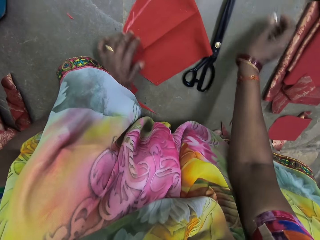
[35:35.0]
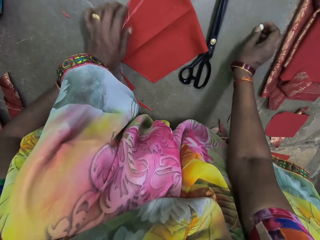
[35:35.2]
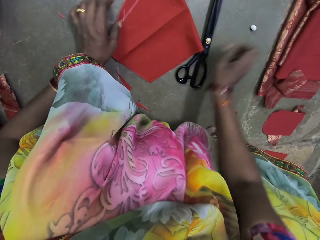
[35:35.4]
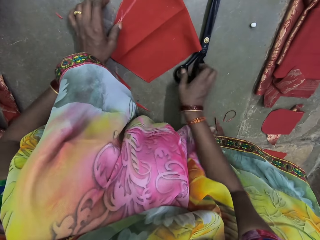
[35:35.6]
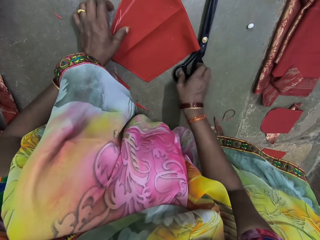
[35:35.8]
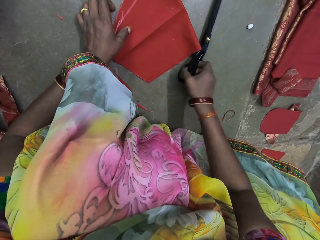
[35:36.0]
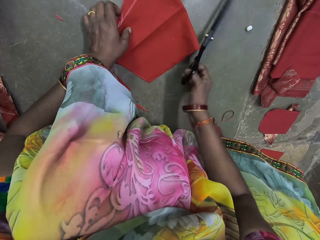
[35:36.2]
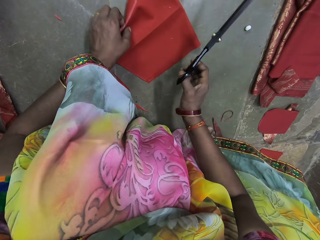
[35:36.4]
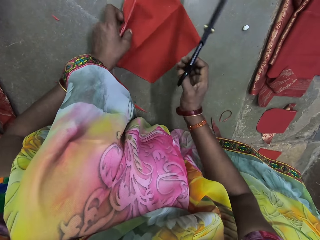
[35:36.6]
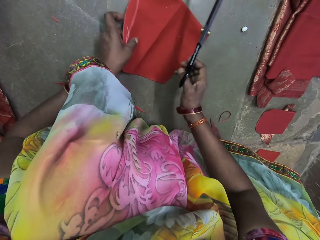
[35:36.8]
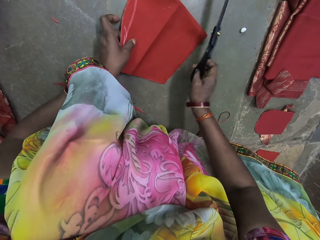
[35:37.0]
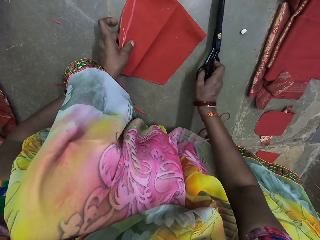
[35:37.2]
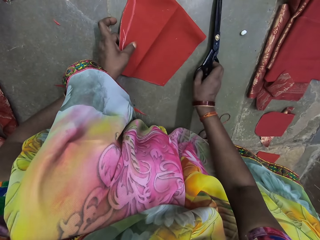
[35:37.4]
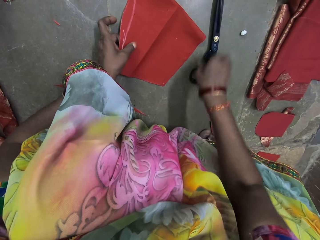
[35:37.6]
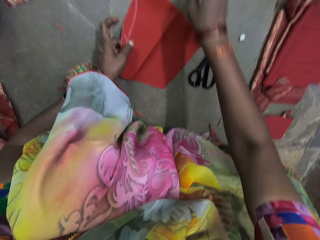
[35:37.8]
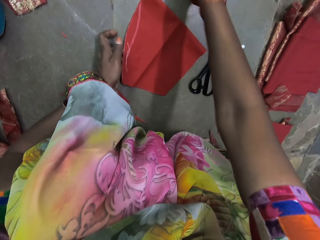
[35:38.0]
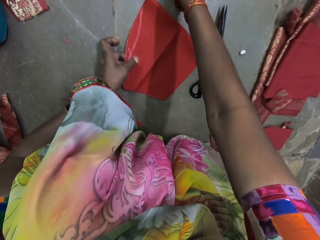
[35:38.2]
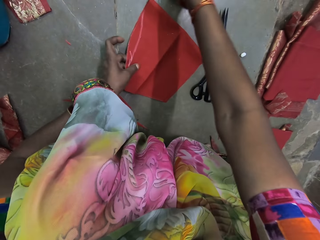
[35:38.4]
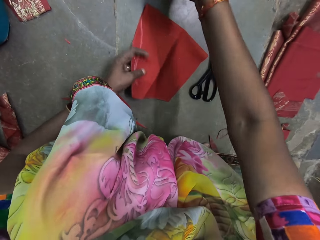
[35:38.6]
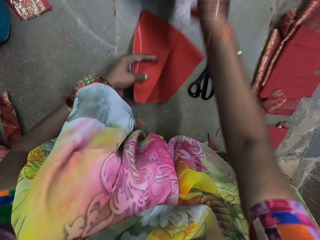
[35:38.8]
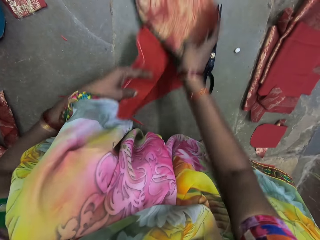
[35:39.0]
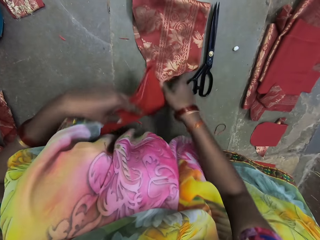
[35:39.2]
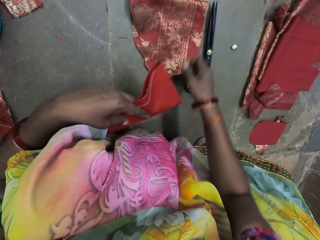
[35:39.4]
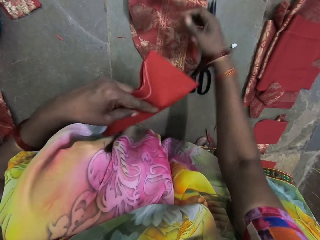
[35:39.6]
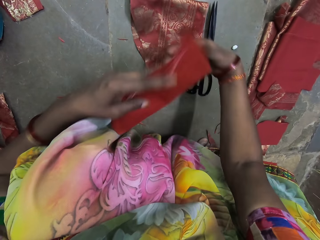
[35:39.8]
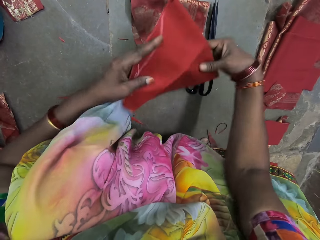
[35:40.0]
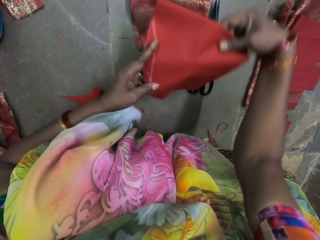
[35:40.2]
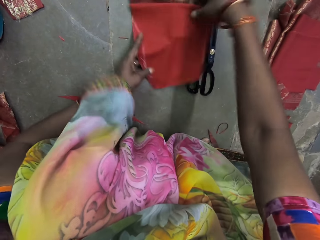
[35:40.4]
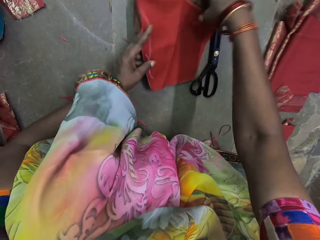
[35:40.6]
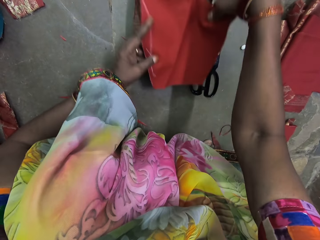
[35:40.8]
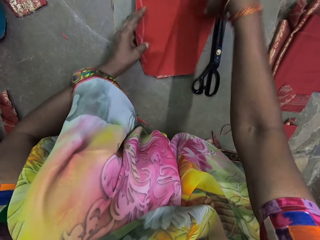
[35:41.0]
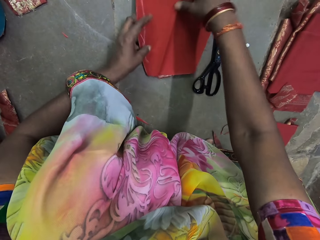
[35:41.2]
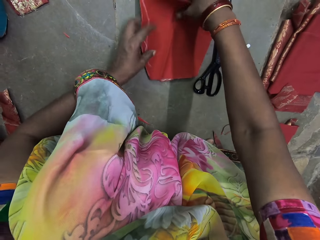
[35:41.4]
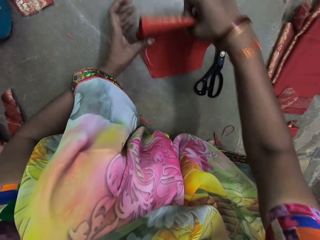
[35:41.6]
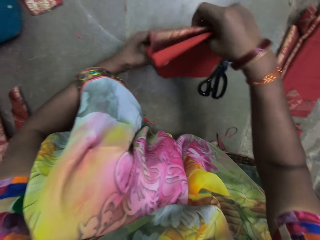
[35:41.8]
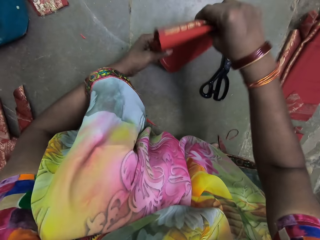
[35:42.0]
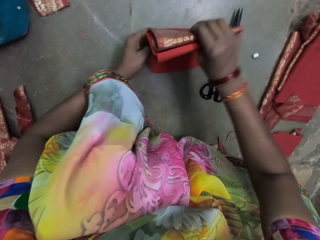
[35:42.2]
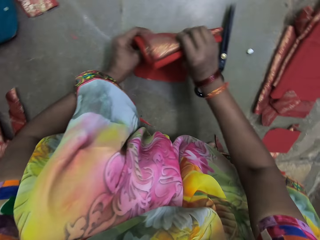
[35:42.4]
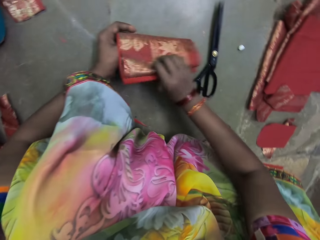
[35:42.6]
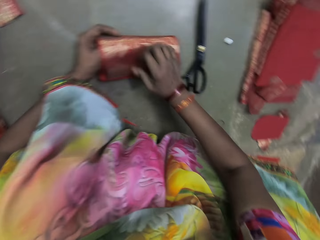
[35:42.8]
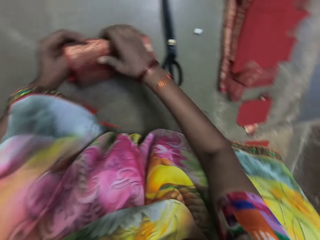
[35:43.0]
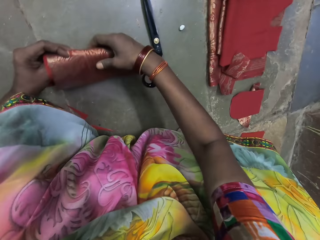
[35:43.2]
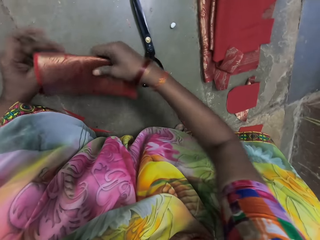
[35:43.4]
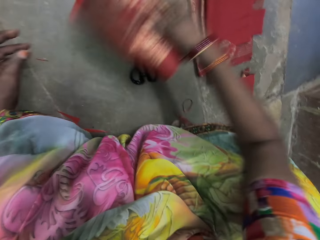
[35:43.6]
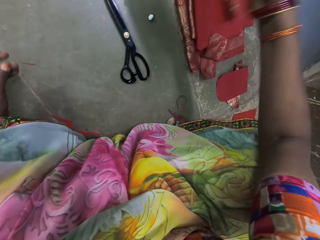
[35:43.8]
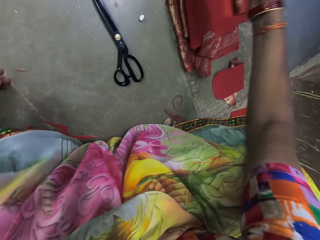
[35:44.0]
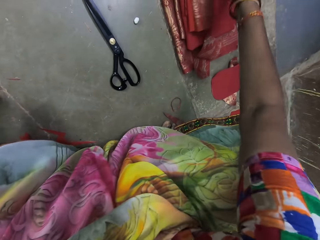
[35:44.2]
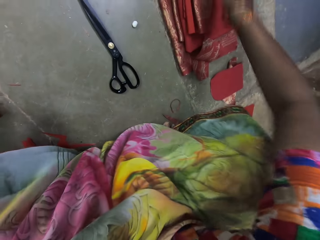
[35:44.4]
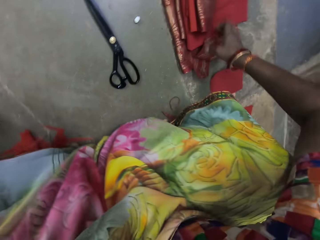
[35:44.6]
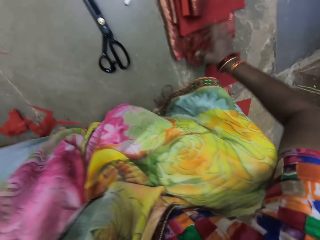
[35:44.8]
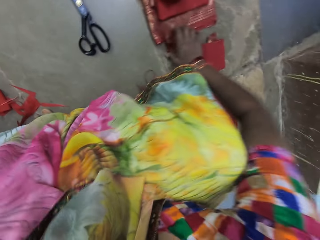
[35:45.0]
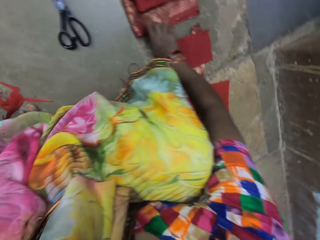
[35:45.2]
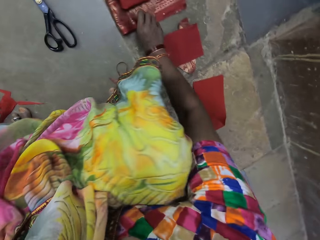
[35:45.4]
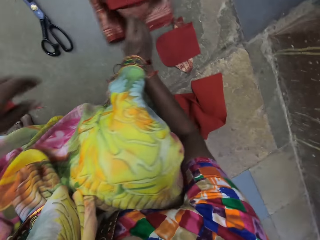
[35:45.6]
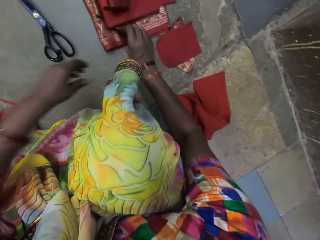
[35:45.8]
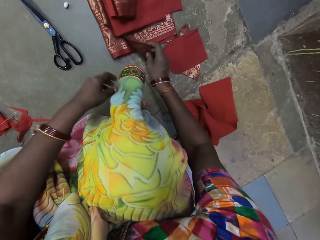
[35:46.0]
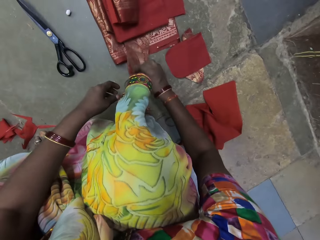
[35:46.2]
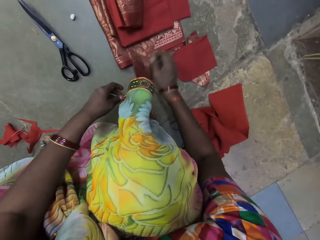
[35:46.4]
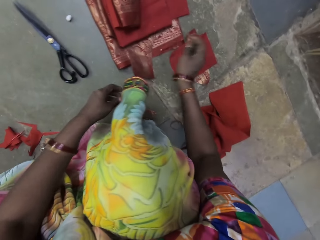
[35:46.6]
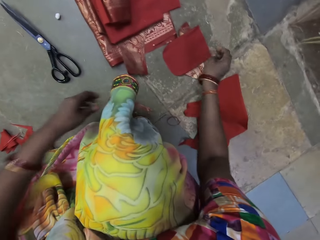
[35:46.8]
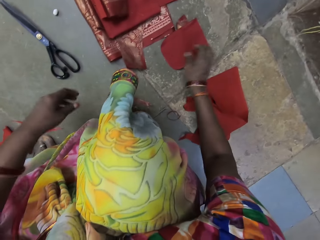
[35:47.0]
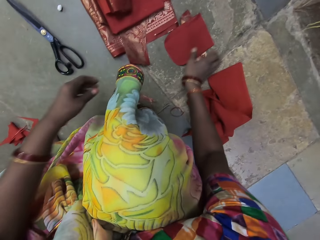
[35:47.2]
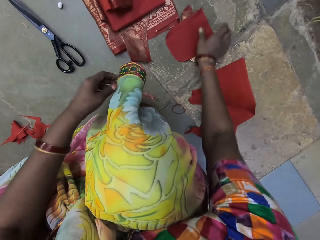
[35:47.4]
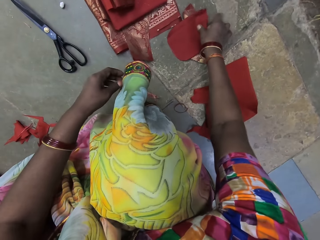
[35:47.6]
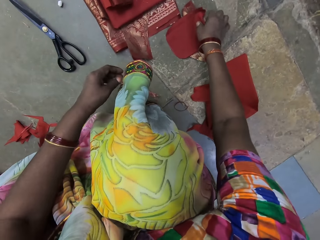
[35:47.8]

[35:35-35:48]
The camera wearer drops the chalk on the floor with her right hand. She picks up the pair of scissors from the floor with her right hand. She holds the linen on the floor with her left hand. She places the pair of scissors on the floor with her right hand. She picks up the linen from the floor with her left hand. She places the piece of fabric on the floor with her right hand. She holds the linen with her hands. She places the linen on the piece of fabric with her hands. She picks up the linen and the piece of fabric from the floor with her right hand. She holds the piece of fabric and the linen with her hands. She folds the piece of fabric and the linen in her left hand with her right hand. She takes the piece of fabric and linen from her left hand with her right hand. She places the piece of fabric and the linen on the pile of fabrics with her right hand. She moves the pile of fabrics on the floor with her right hand.

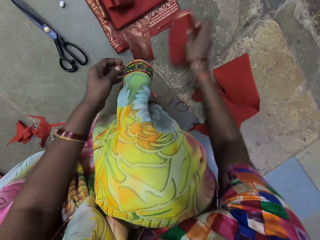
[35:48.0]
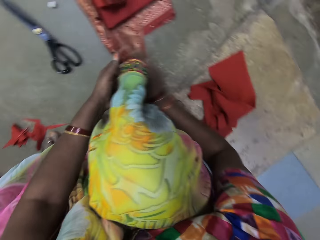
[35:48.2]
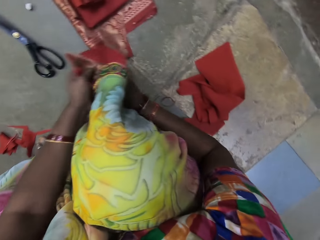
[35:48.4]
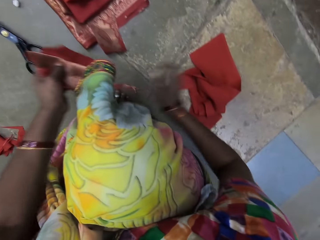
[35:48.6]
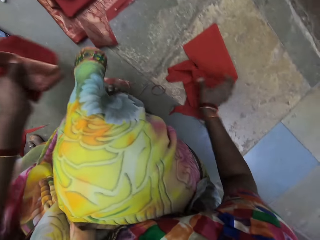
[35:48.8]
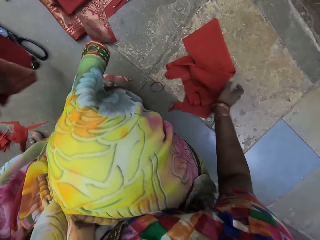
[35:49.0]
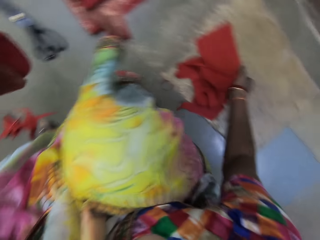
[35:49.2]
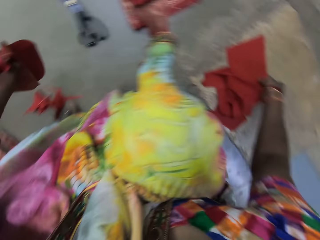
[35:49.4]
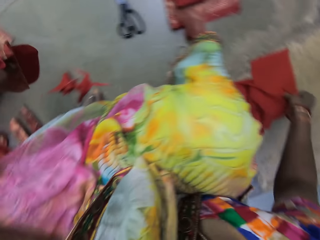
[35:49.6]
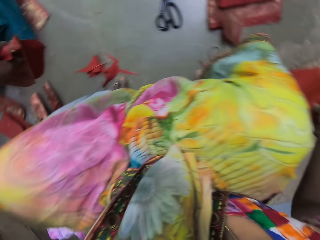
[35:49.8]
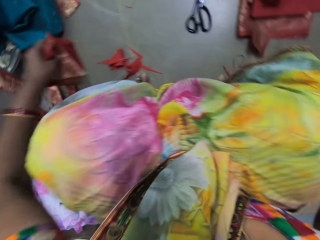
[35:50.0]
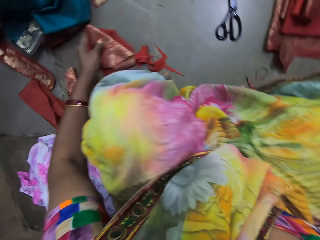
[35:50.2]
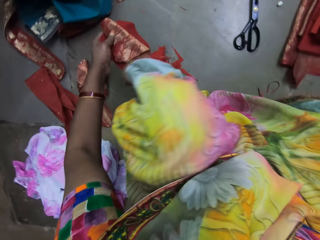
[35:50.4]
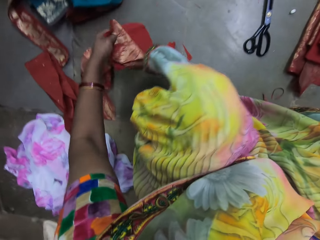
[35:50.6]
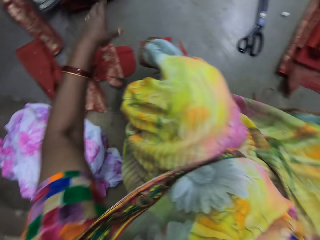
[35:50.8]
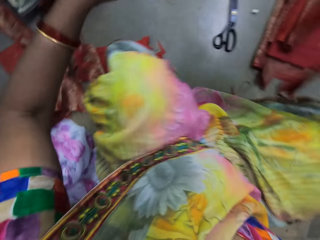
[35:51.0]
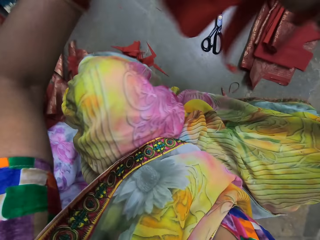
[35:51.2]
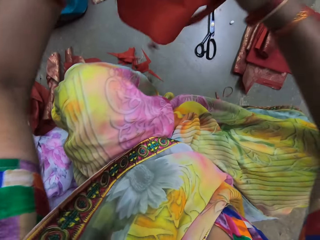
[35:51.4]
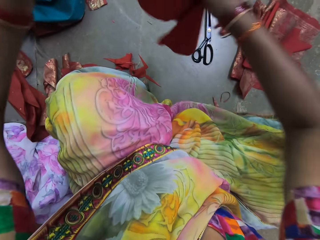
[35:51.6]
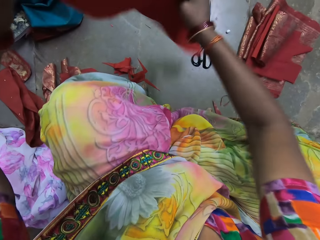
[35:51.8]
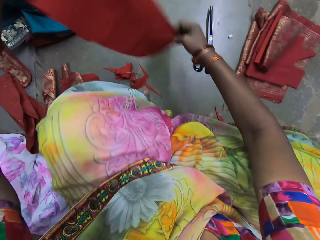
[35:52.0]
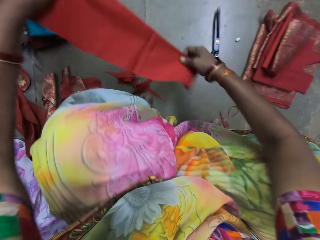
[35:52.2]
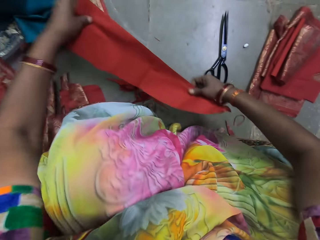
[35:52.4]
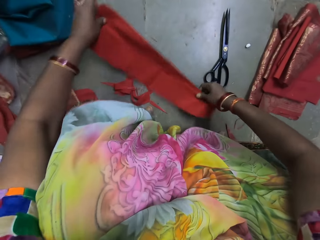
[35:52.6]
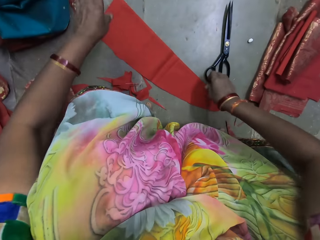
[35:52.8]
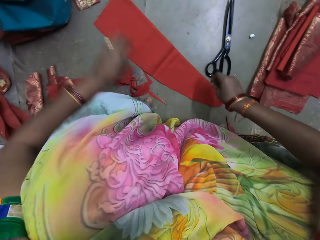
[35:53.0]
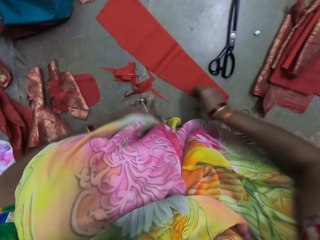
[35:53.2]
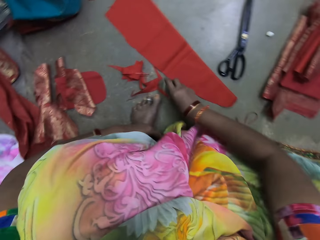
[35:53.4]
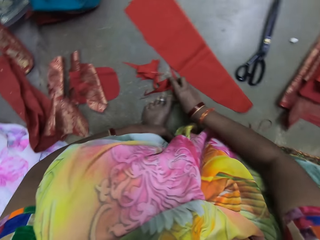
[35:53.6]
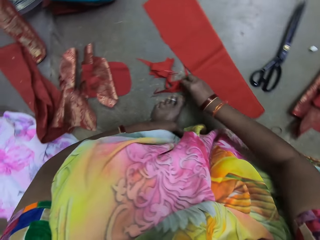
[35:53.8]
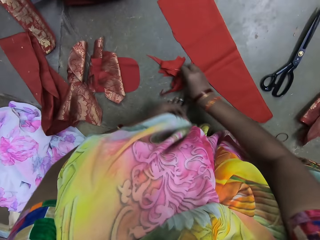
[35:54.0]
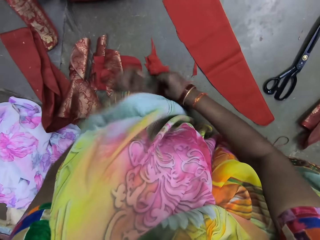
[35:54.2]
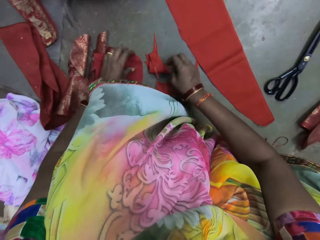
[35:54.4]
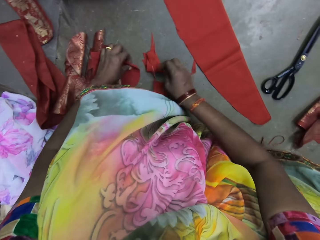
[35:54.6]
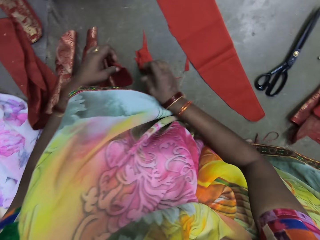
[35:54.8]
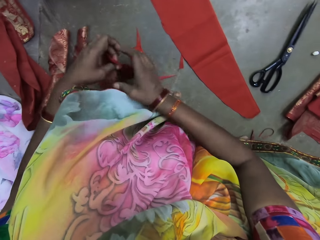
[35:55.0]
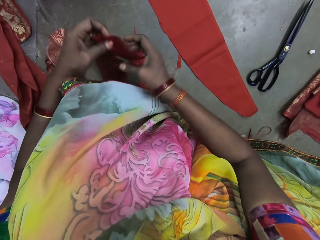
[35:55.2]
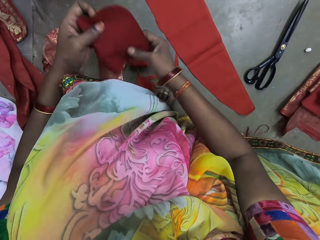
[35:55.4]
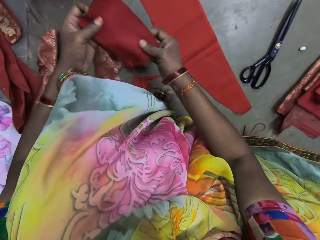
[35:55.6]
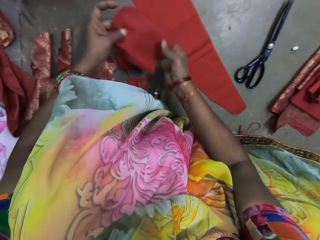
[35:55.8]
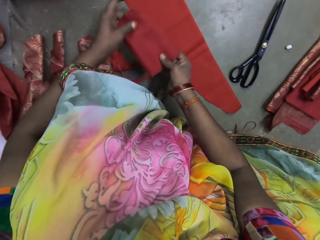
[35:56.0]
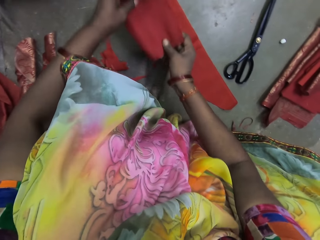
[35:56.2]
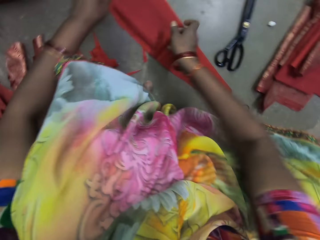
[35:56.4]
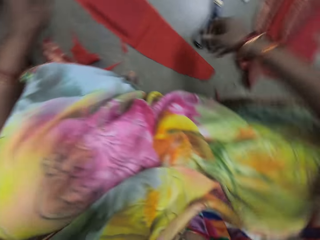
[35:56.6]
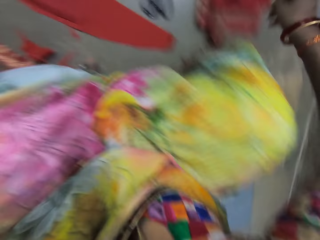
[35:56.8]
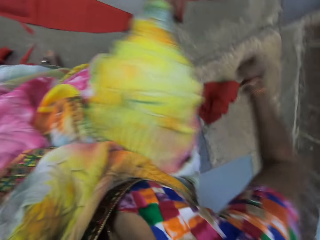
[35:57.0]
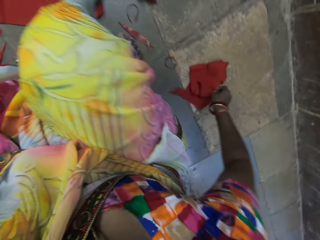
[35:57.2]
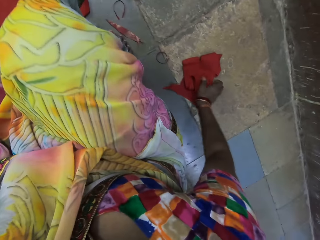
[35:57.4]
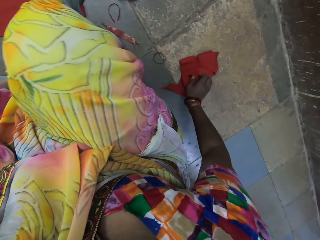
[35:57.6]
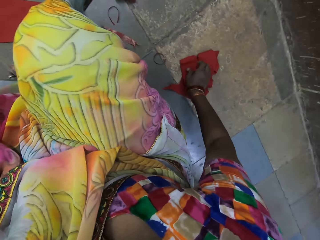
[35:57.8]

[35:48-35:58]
The camera wearer touches the fabric. She picks up the linen and the piece of fabric from the floor with her right hand. She passes the linen and the piece of fabric from her right hand to her left hand. She picks up a linen from the floor with her right hand. She drops the linen and the piece of fabric on the floor with her left hand. She holds the linen with her hands. She places the linen on the floor with her hands. She shifts the pieces of linen on the floor with her right hand. She picks up a short linen from the floor with her left hand. She holds the short linen with her hands. She touches the fabric. She places the short linen on the linen with her hands.
